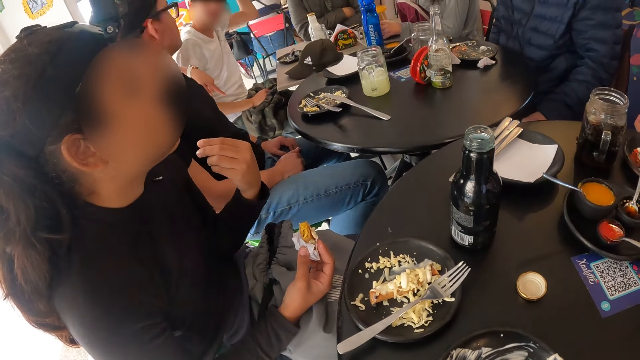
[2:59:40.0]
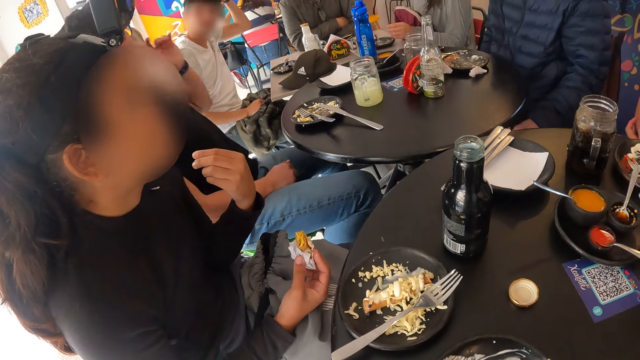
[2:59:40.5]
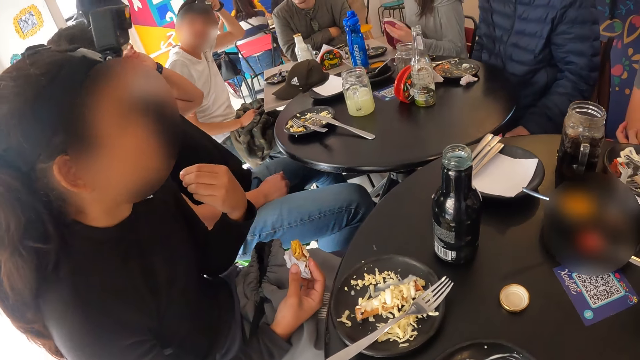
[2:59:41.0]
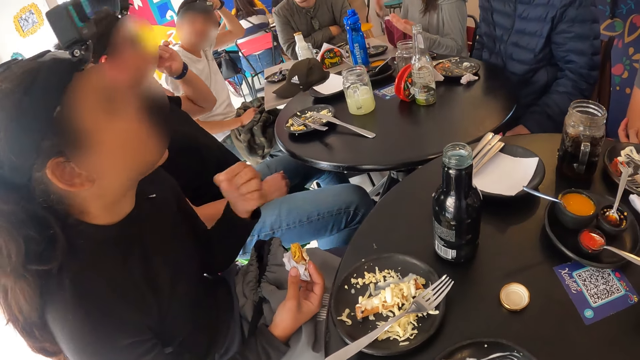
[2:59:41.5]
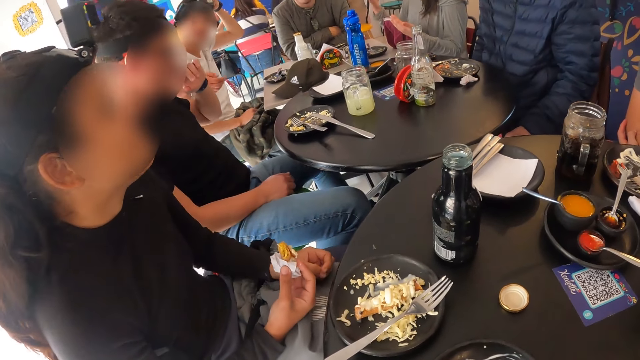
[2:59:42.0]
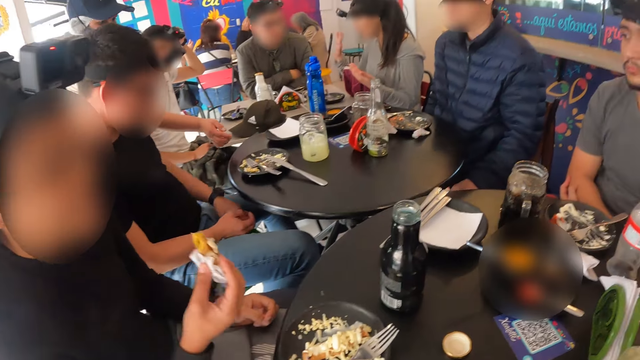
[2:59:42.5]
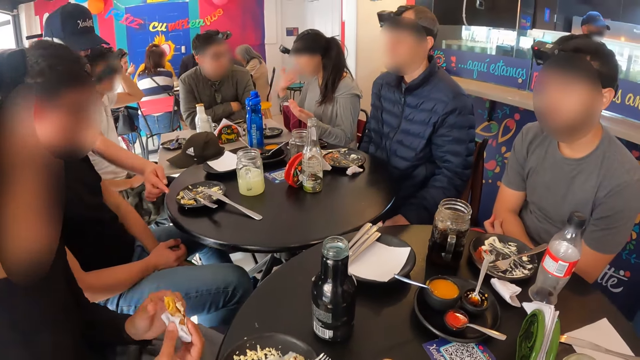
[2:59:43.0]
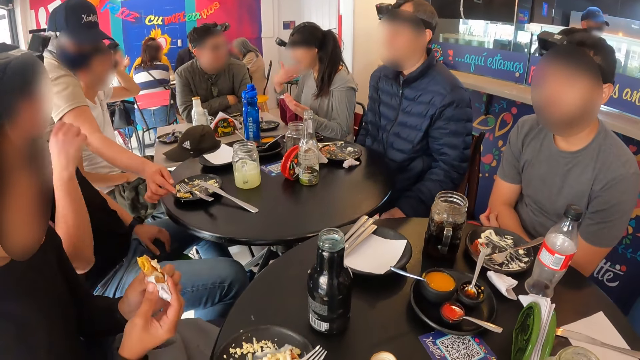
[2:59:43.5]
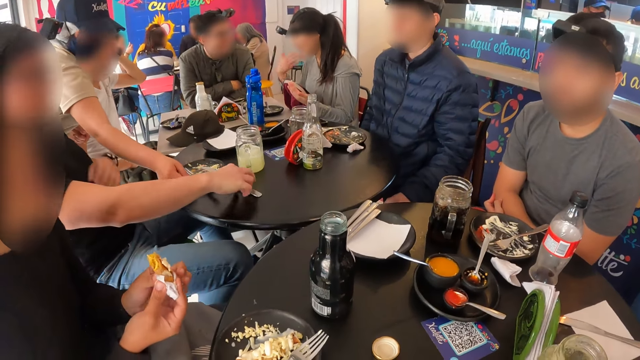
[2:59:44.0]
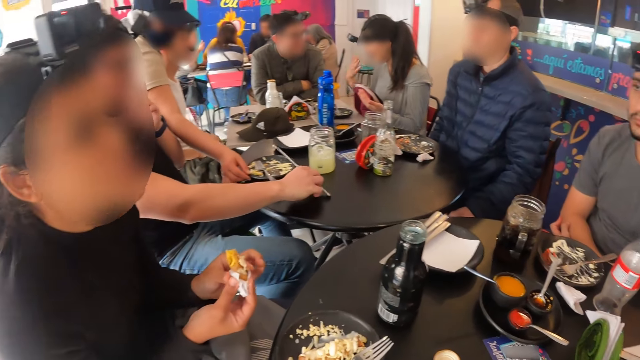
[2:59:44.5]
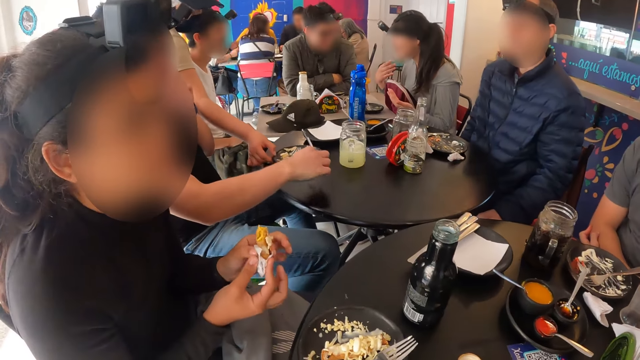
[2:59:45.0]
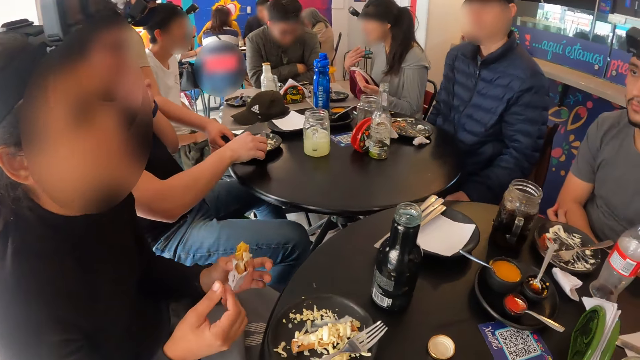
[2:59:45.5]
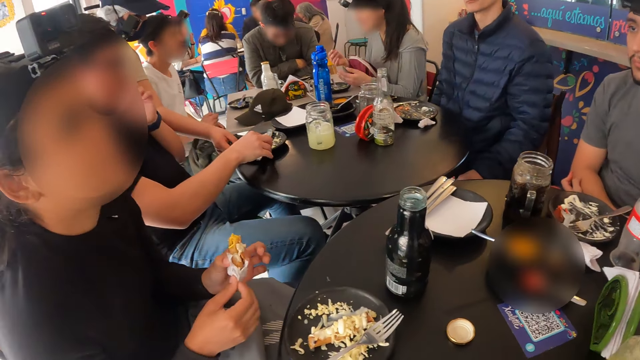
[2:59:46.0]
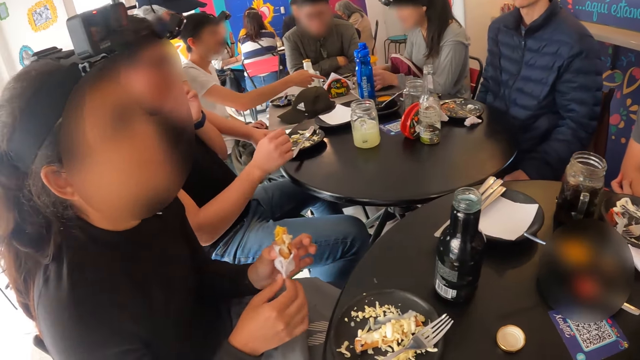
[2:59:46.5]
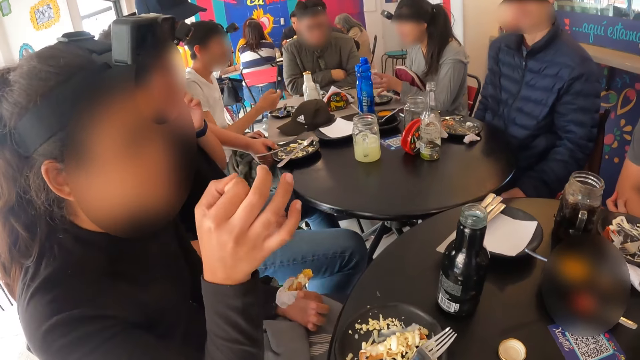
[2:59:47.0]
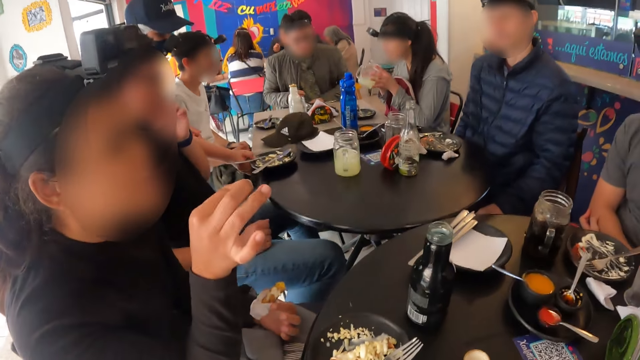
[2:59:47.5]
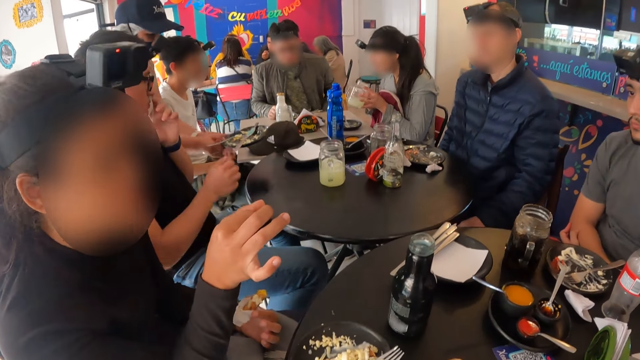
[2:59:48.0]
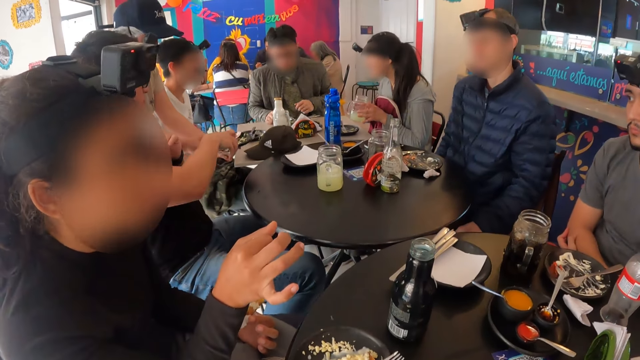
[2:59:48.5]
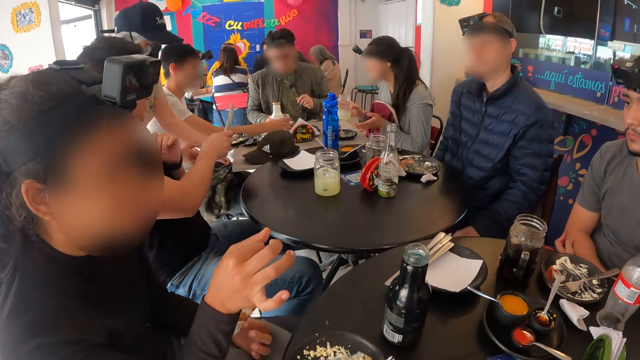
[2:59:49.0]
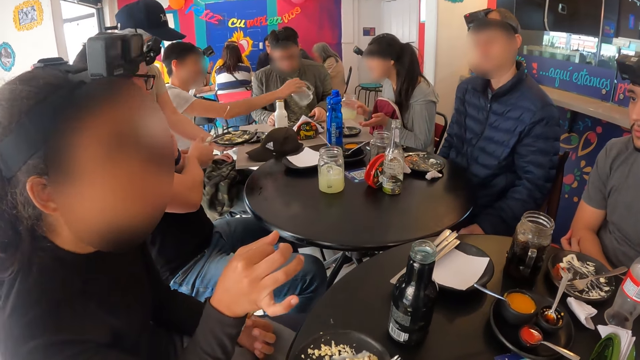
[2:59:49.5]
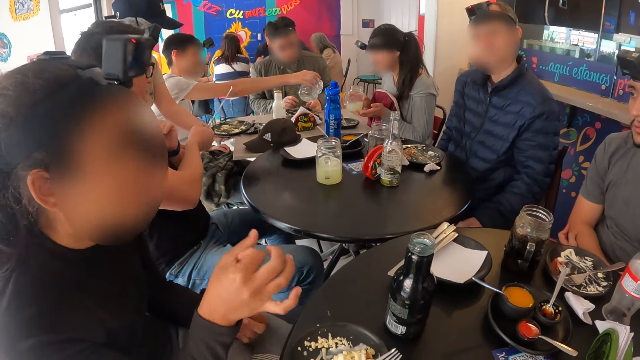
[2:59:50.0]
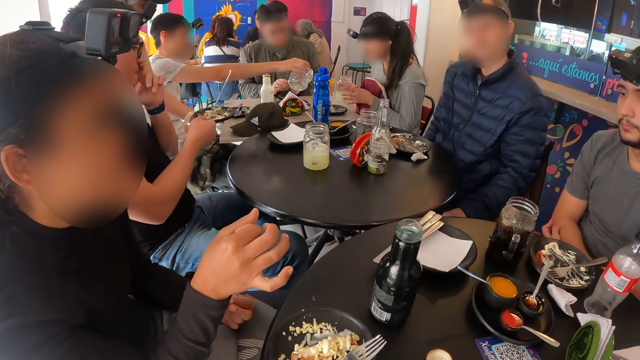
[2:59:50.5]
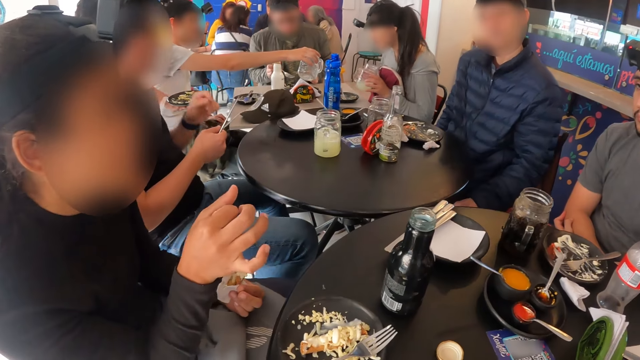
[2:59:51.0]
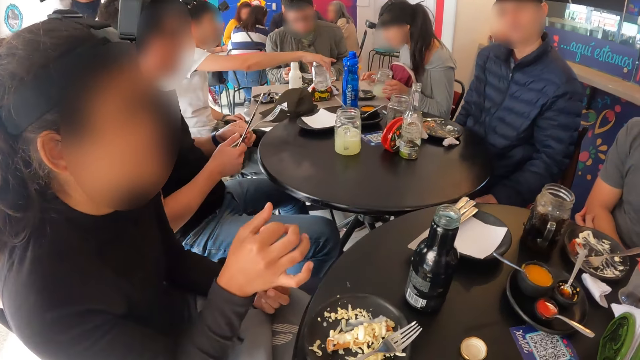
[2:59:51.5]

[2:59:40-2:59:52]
A man picks up the knife plate with his right hand. A waitress picks up the plate of food on the table with his right hand.

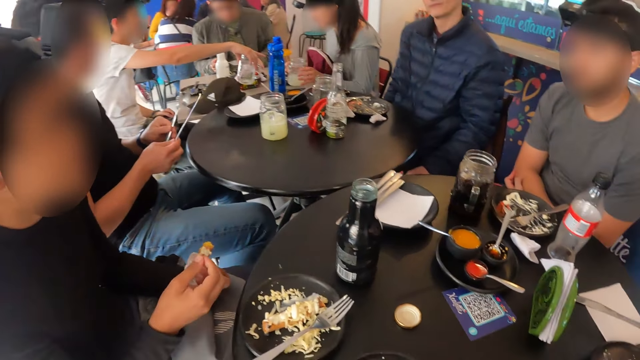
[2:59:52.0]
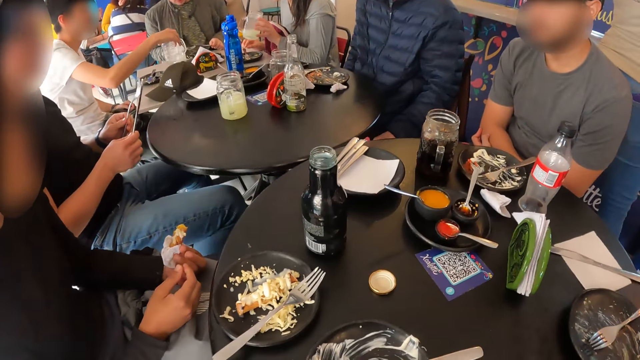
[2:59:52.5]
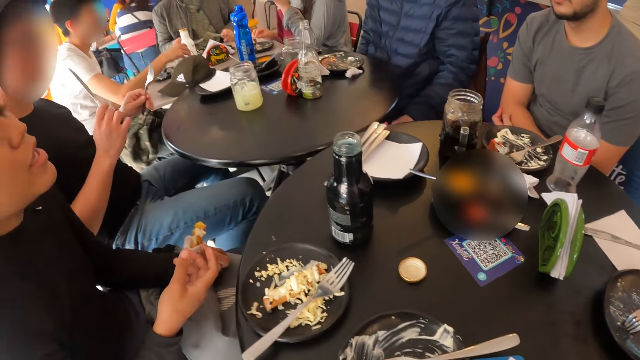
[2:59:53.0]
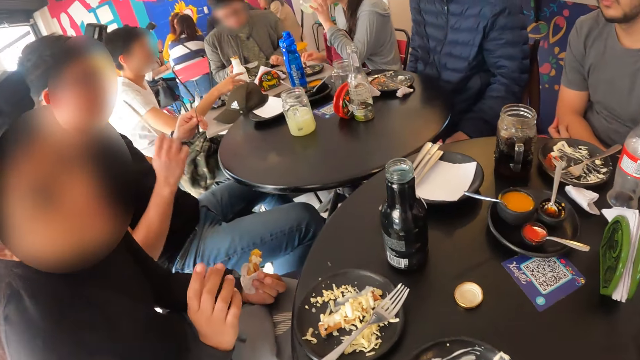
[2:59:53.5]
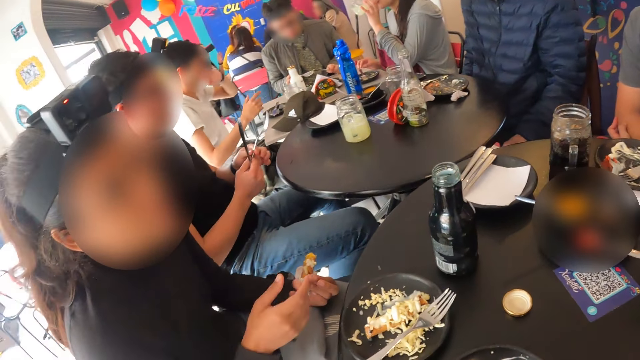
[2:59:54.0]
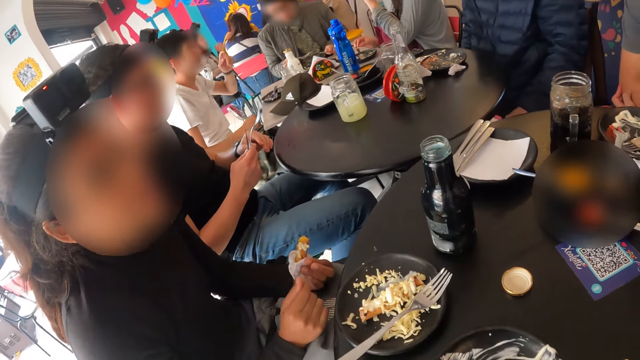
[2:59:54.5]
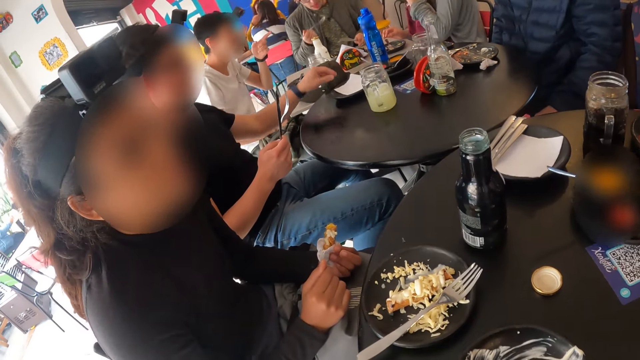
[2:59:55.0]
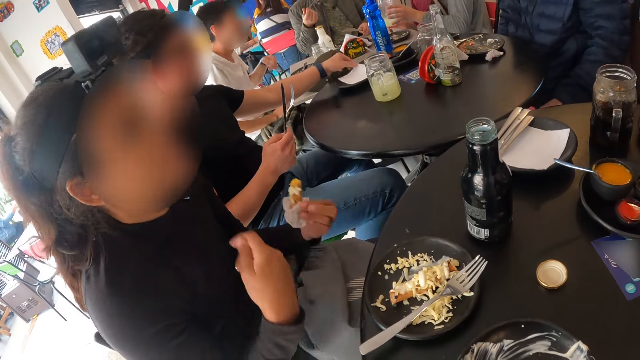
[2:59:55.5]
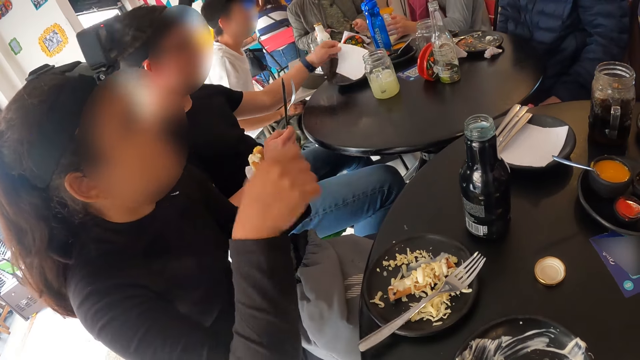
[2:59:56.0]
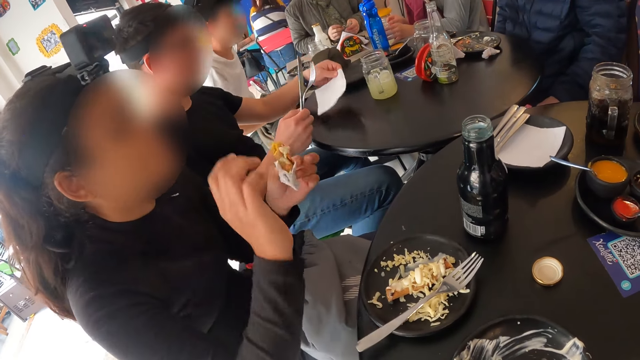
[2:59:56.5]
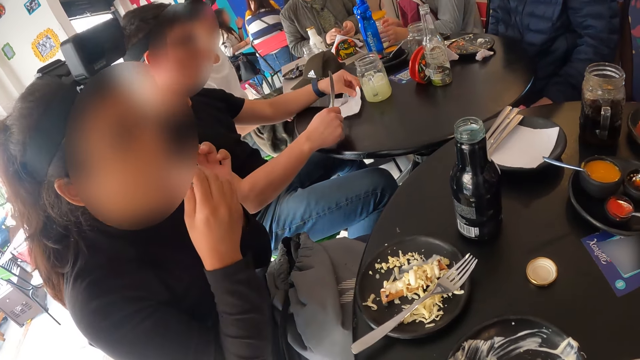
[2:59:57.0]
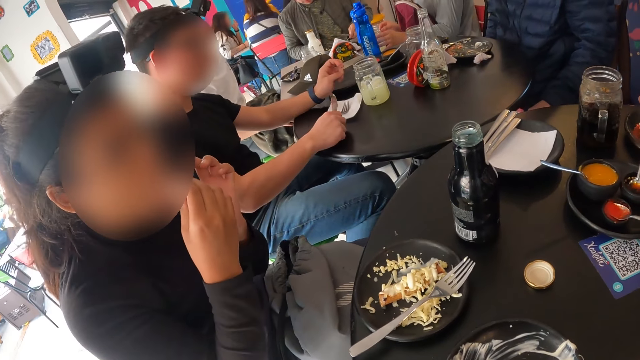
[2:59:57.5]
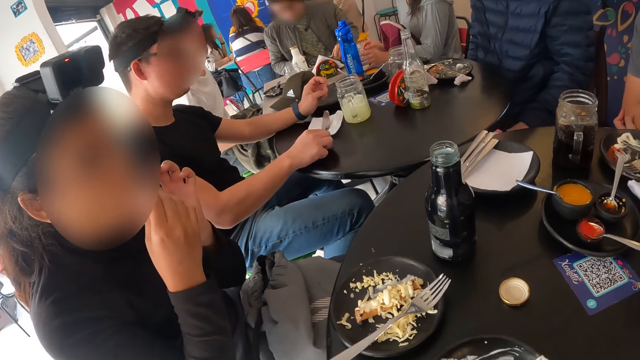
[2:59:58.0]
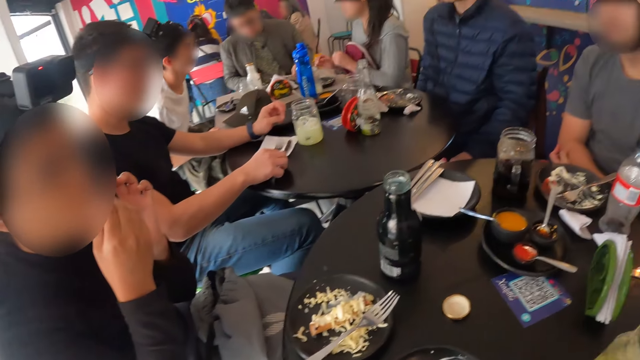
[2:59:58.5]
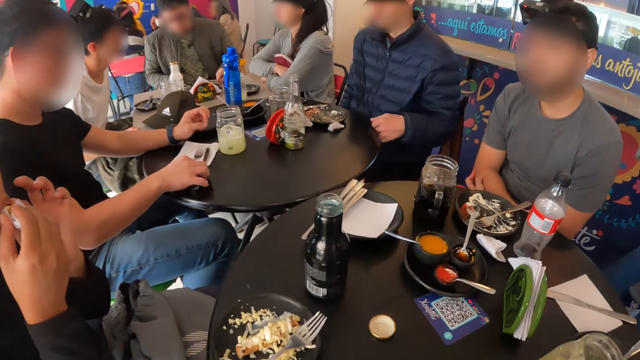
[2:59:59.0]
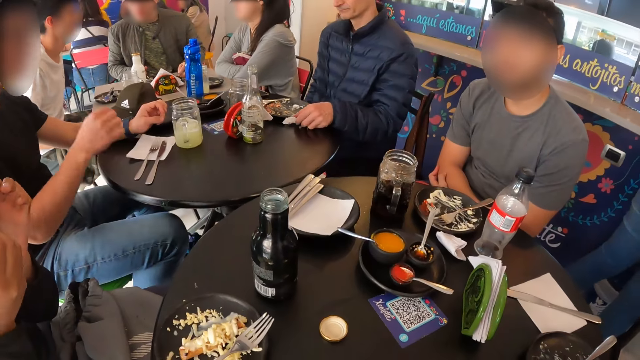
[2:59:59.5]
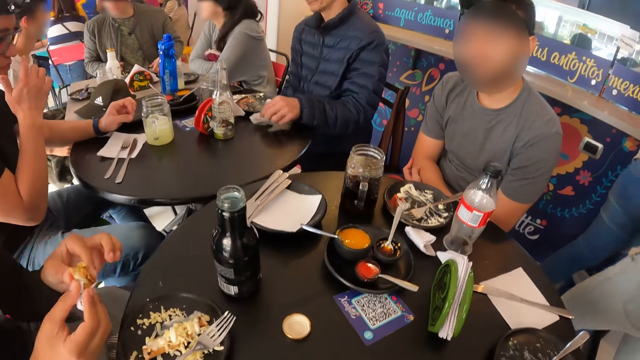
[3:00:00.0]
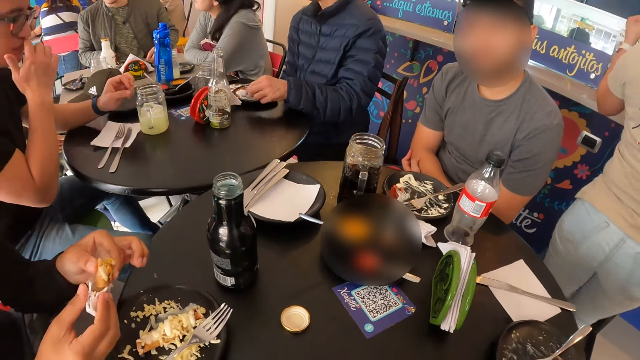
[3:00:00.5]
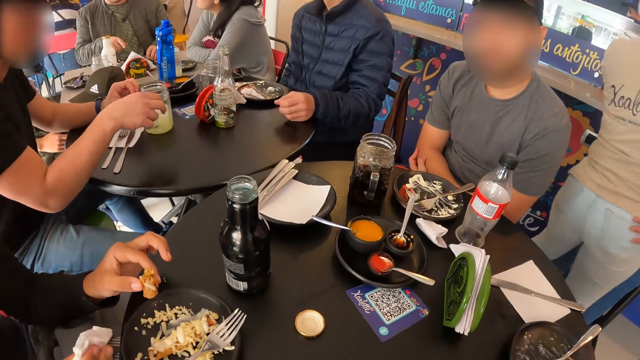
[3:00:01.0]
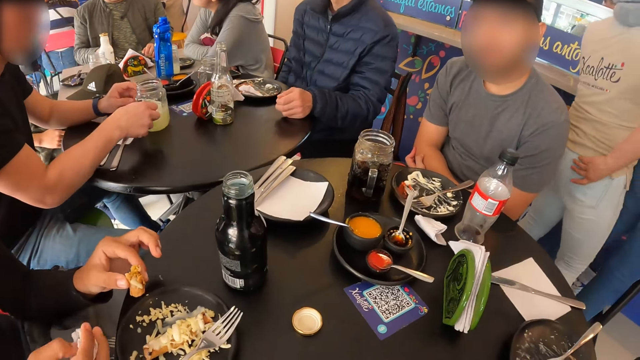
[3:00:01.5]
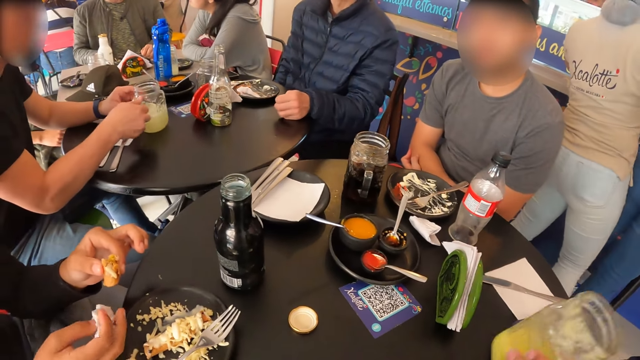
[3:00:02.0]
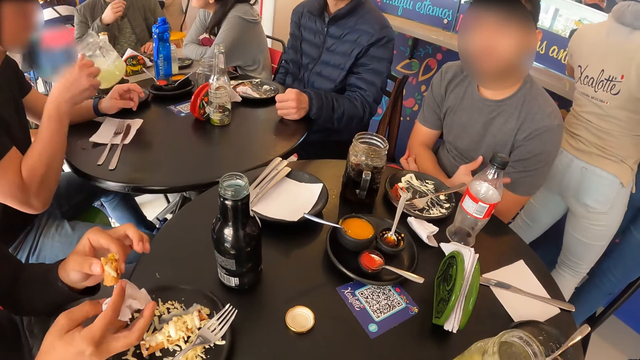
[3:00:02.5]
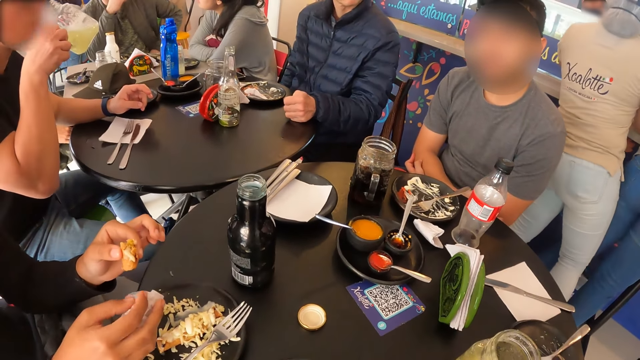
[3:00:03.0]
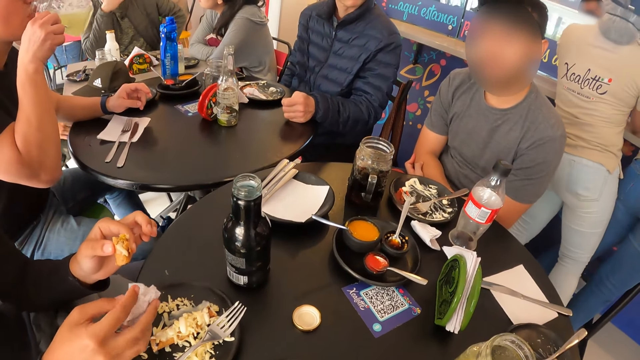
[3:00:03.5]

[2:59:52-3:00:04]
A man picks up the napkin from the table with his left hand. A lady eats something. The man picks up the cup from the table with his right hand. He drinks from the cup in his right hand.
